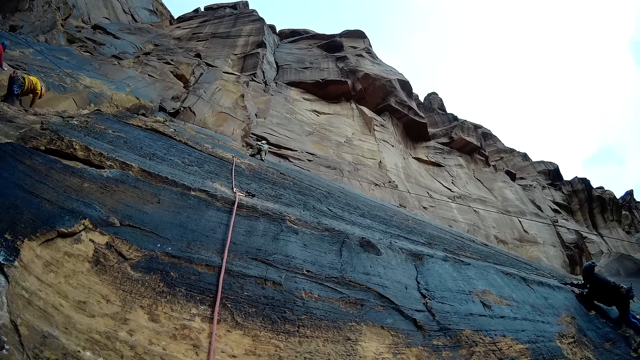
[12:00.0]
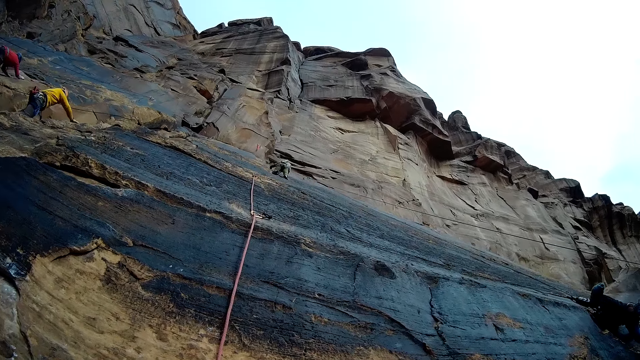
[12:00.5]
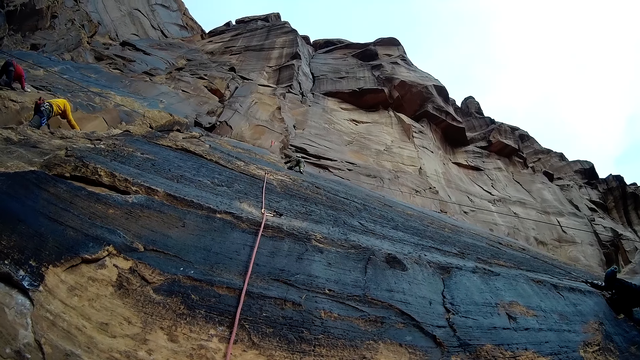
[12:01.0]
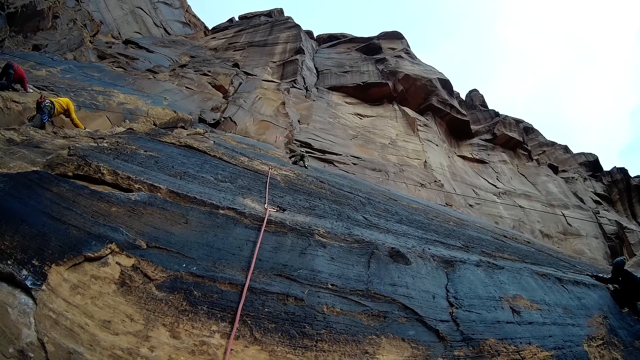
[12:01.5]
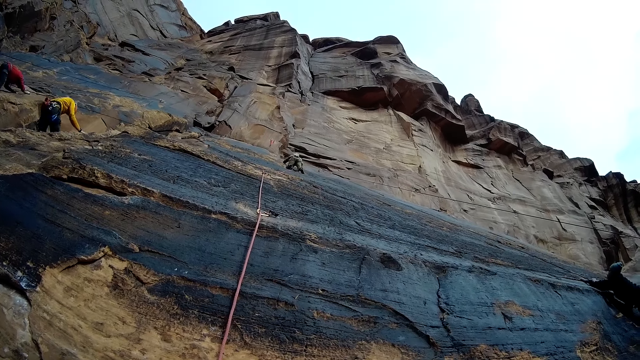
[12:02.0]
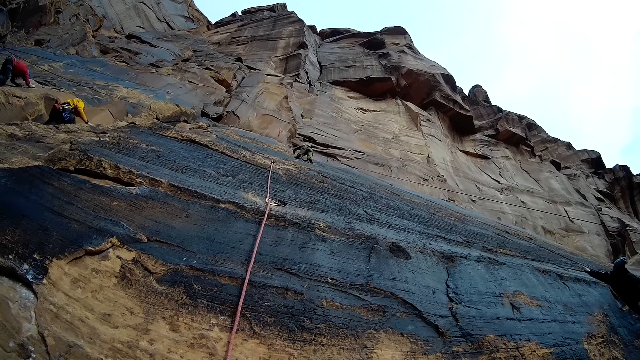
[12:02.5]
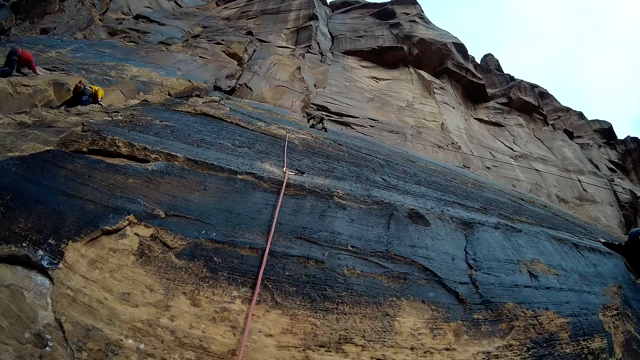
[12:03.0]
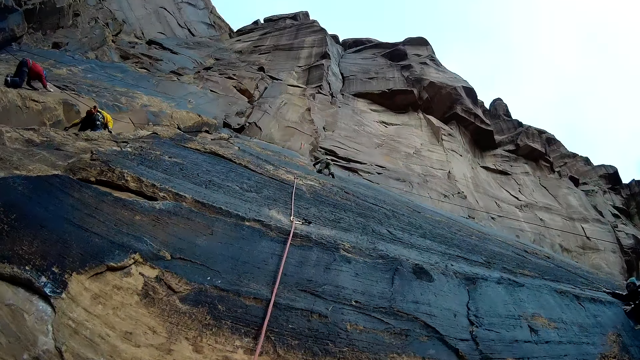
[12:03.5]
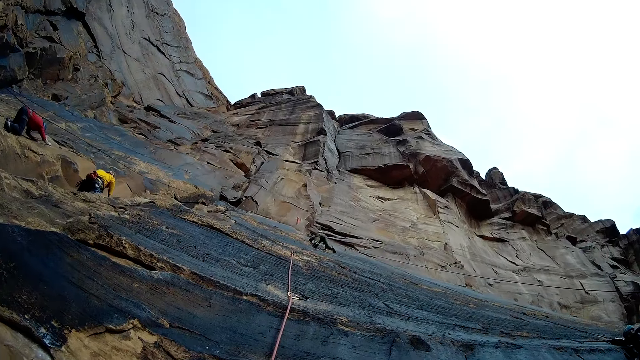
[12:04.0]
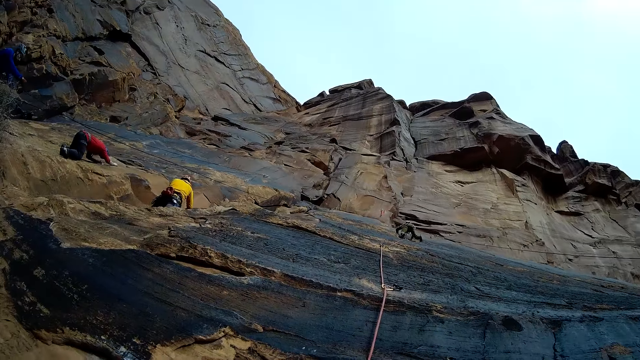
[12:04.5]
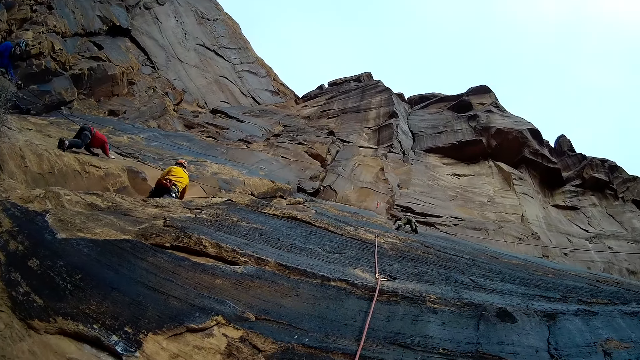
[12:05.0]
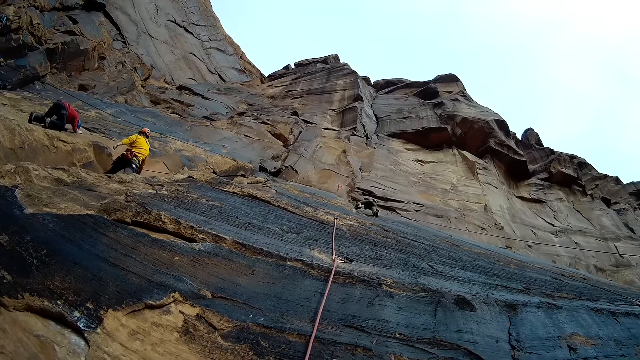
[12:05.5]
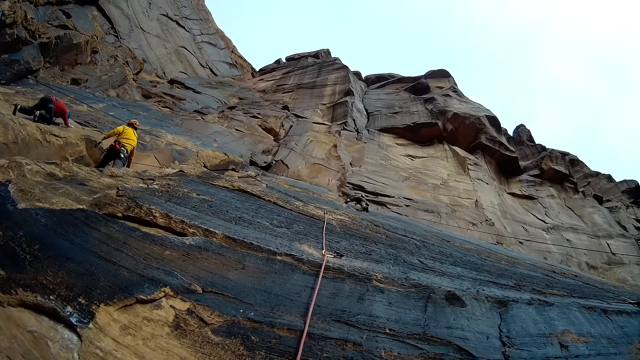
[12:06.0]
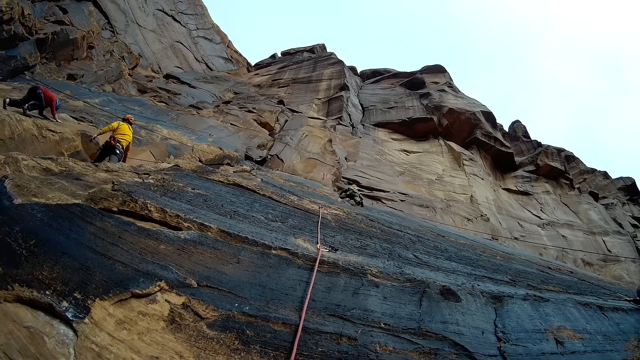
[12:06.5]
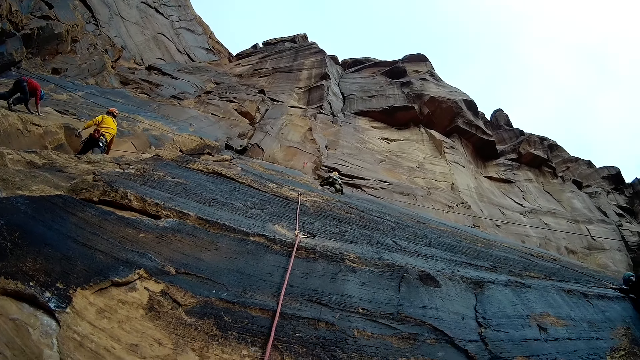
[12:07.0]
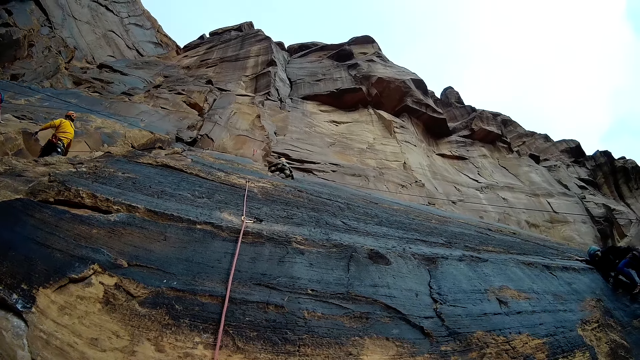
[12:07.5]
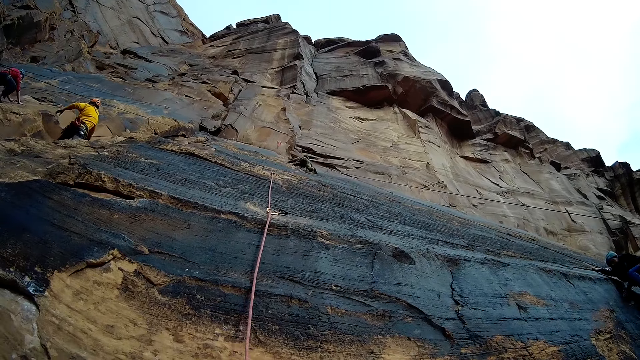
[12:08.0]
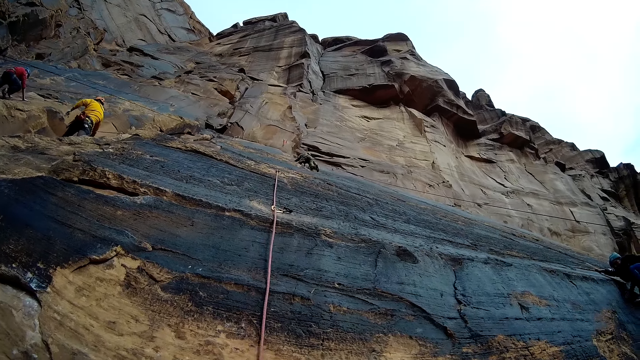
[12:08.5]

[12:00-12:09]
A man climbs the mountain wall with a rope. Another man climbs the mountain wall with a rope. A third man climbs the mountain wall with a rope. The camera wearer looks around.

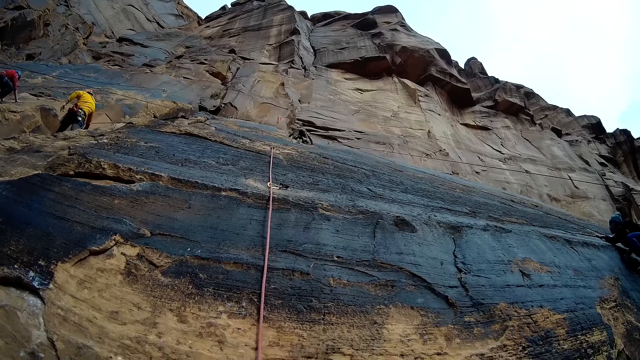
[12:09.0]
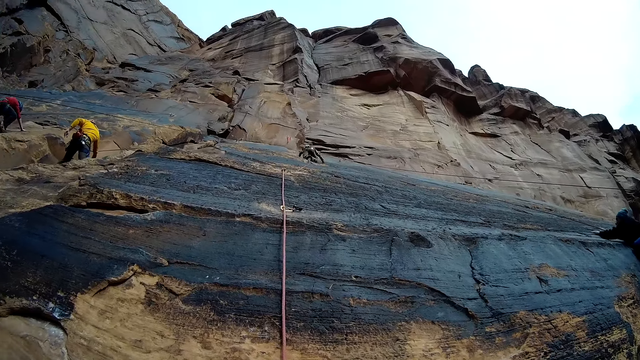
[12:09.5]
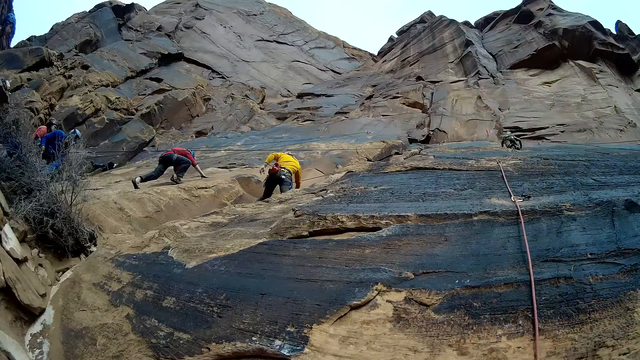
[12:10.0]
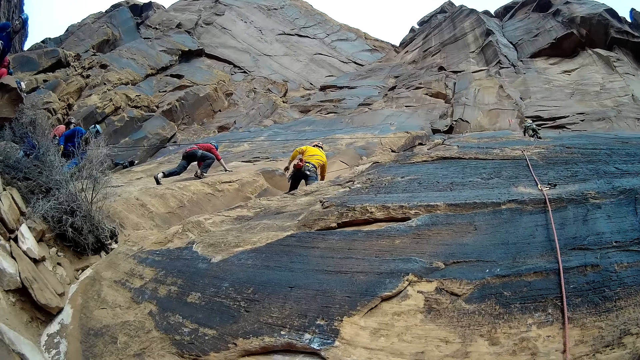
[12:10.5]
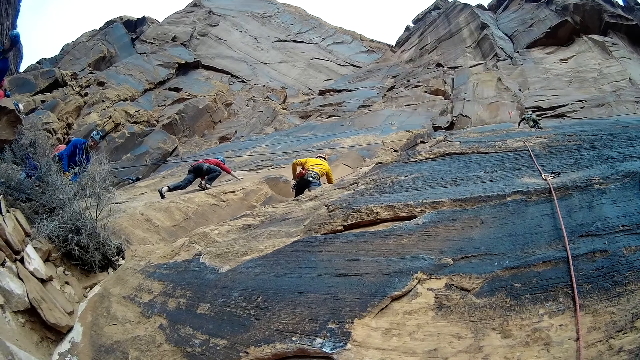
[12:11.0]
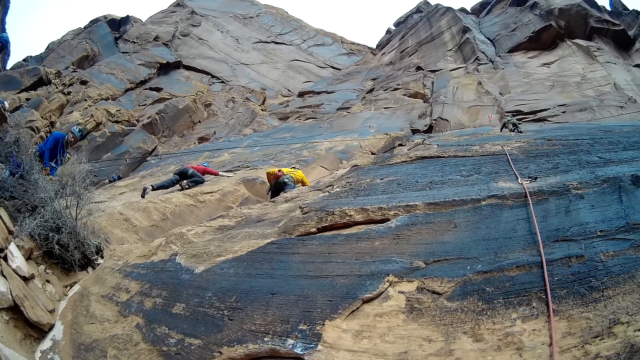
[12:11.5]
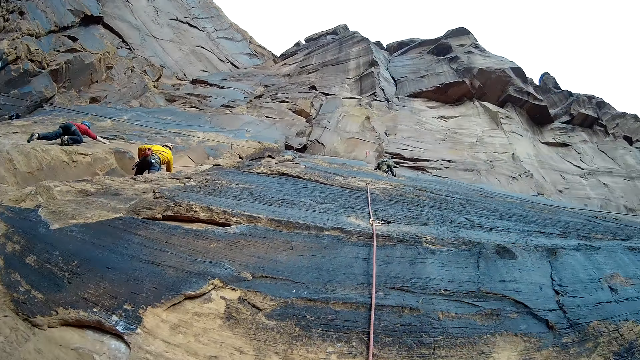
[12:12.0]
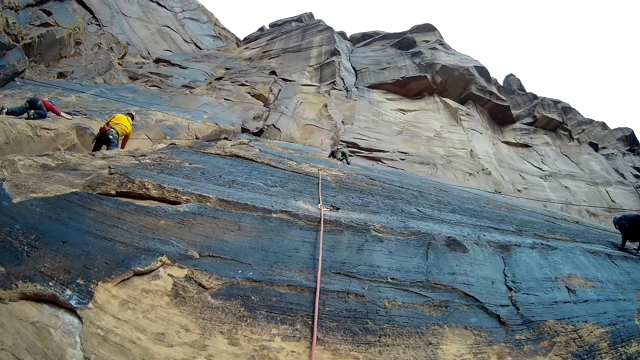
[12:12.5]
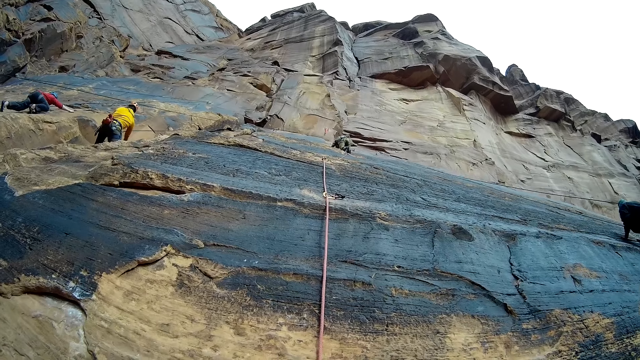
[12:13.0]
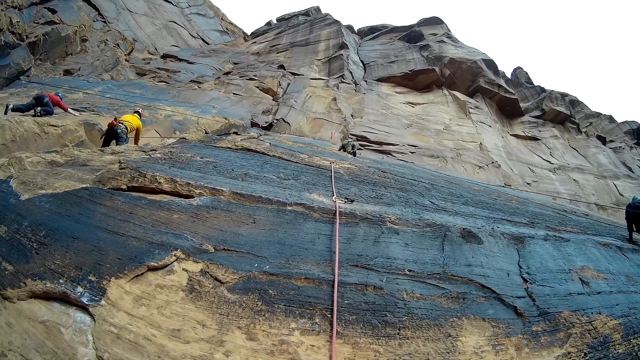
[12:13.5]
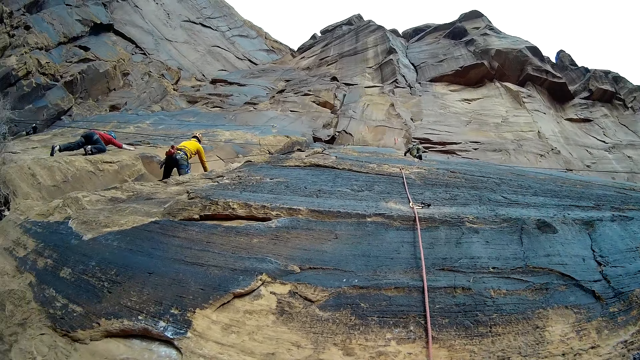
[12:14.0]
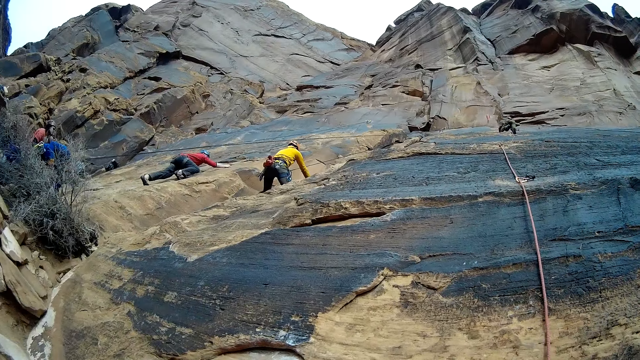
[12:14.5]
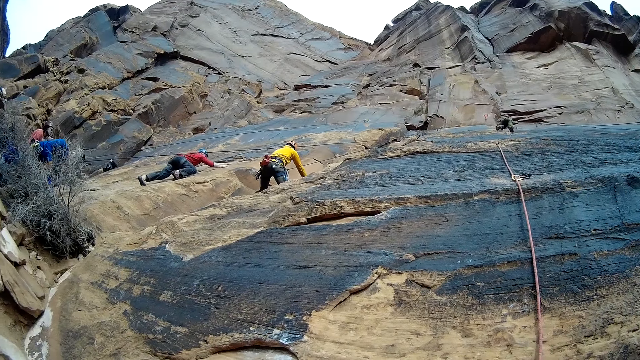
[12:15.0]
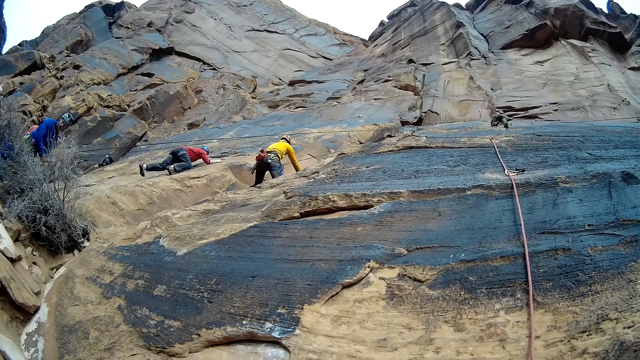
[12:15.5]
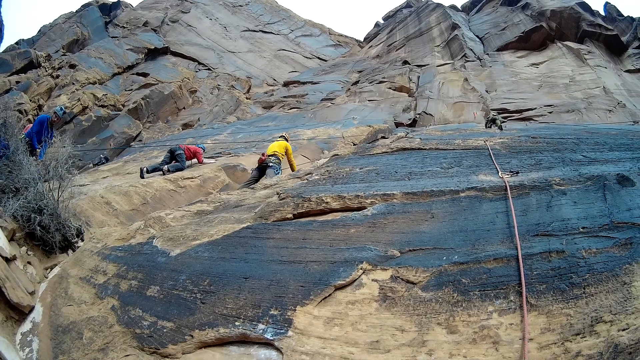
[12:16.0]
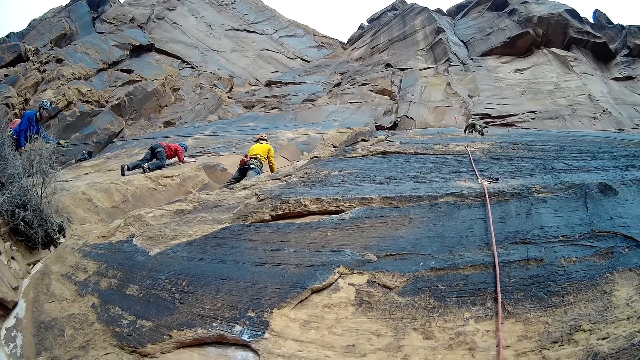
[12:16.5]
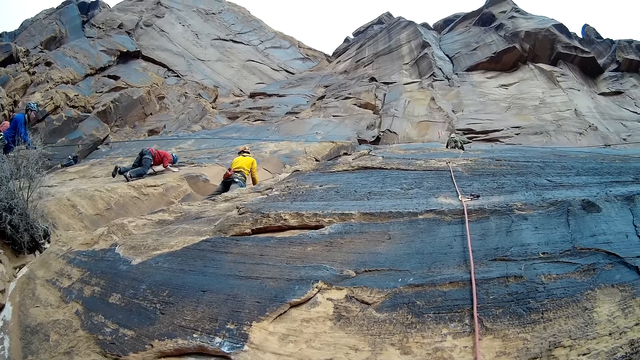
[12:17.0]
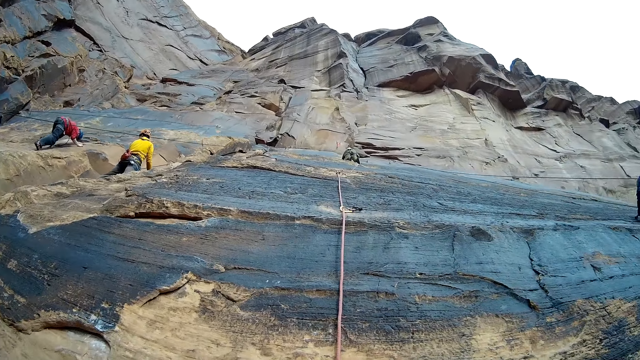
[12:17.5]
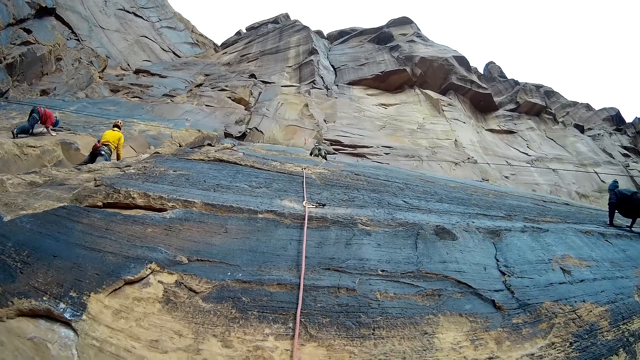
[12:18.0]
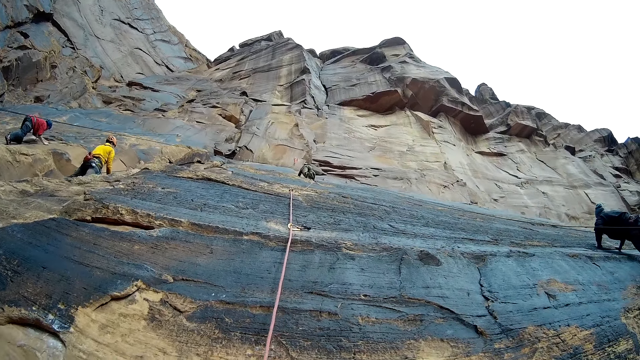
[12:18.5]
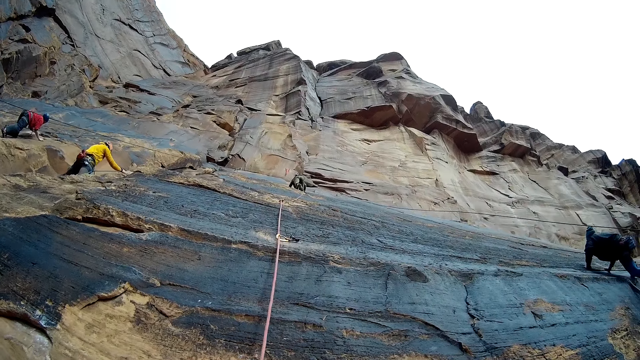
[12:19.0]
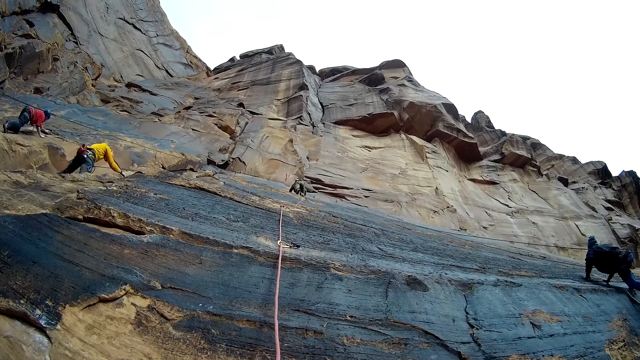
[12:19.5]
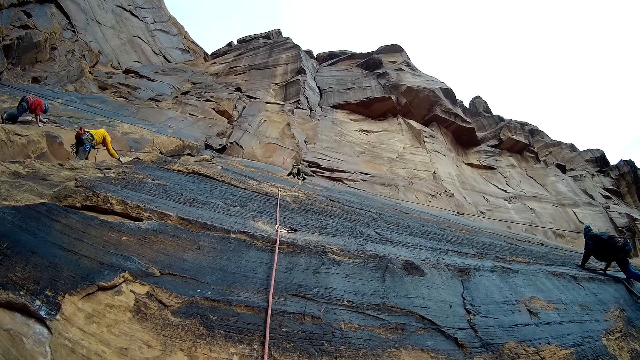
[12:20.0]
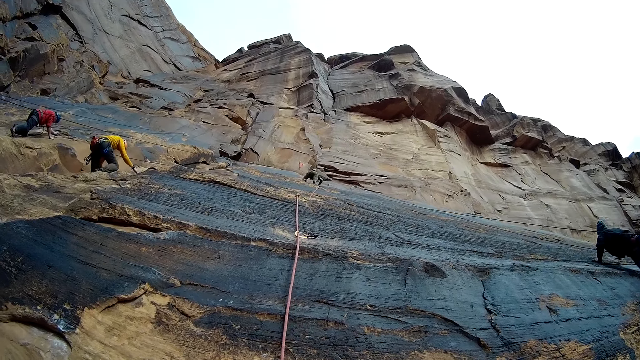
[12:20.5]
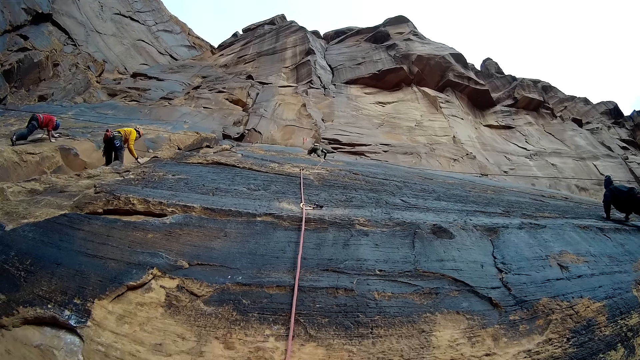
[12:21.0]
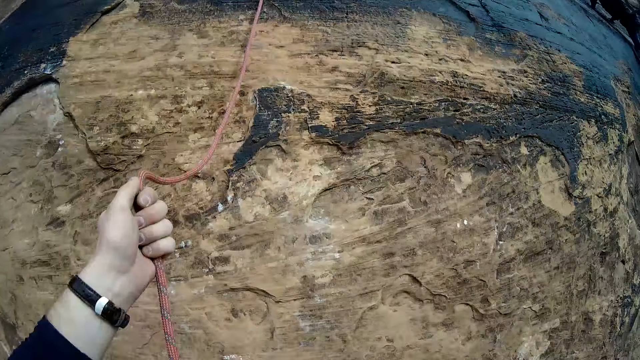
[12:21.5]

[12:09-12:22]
A man climbs the mountain. The camera wearer looks around. The man climbs the mountain. The man climbs the mountain wall with a rope.
